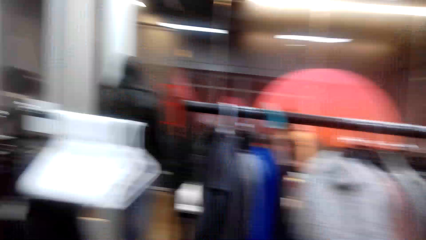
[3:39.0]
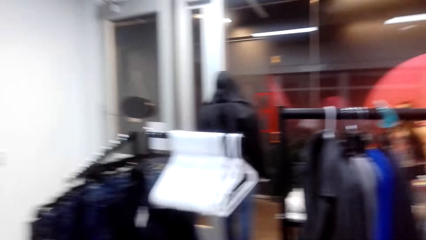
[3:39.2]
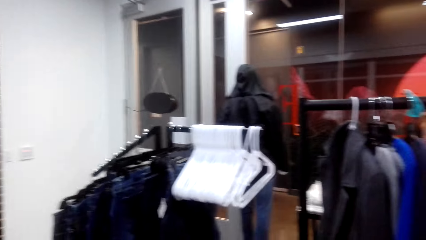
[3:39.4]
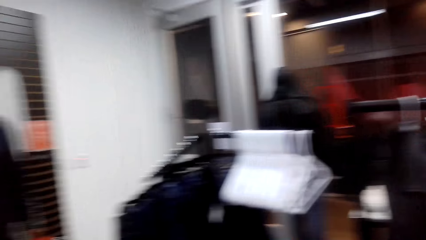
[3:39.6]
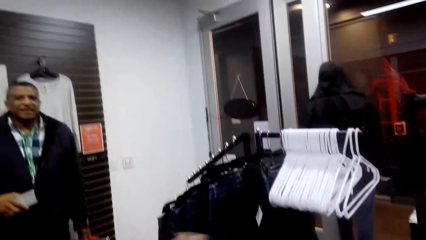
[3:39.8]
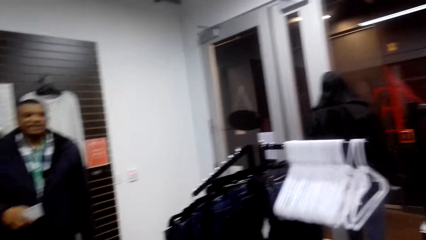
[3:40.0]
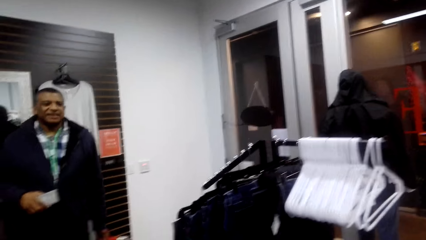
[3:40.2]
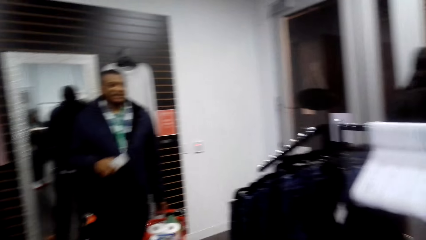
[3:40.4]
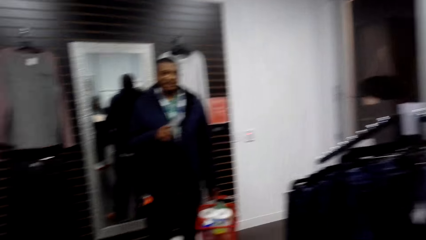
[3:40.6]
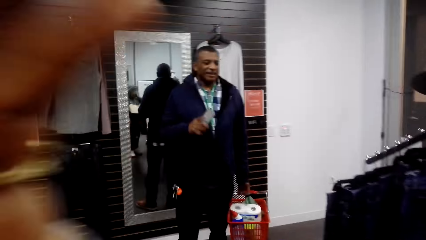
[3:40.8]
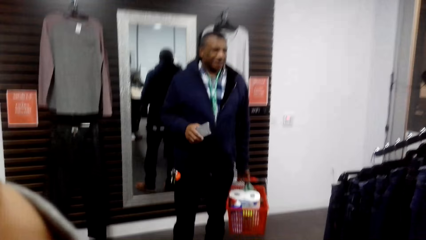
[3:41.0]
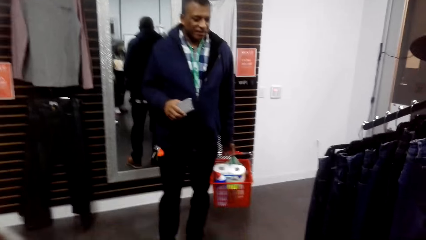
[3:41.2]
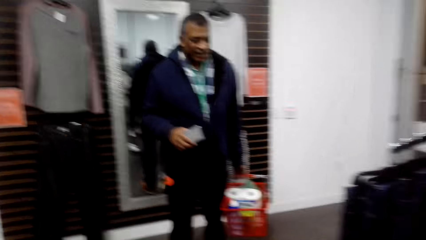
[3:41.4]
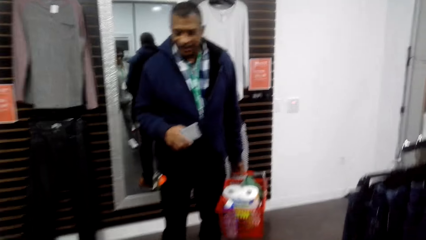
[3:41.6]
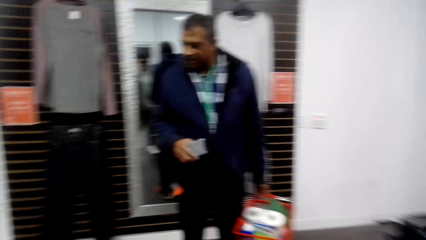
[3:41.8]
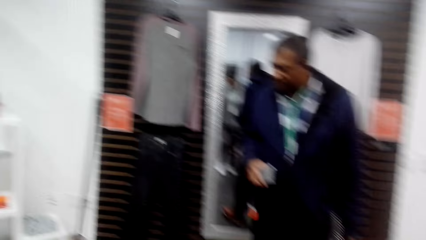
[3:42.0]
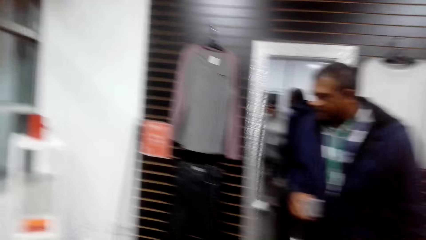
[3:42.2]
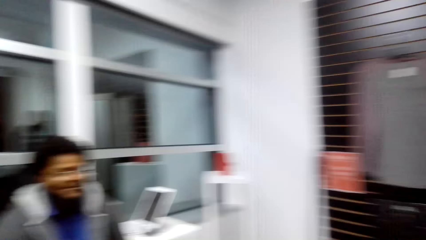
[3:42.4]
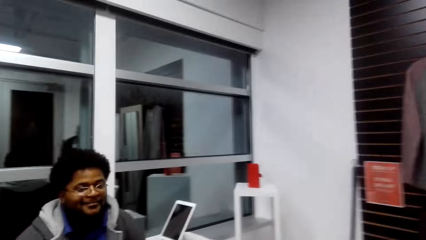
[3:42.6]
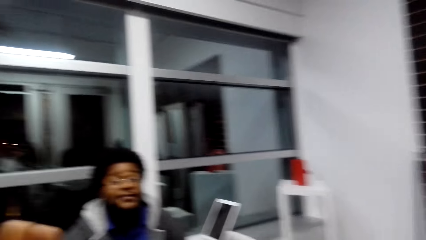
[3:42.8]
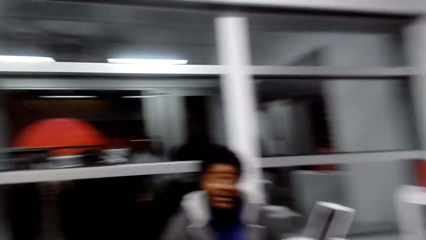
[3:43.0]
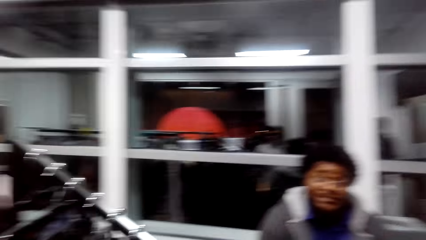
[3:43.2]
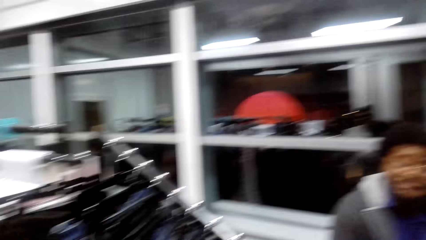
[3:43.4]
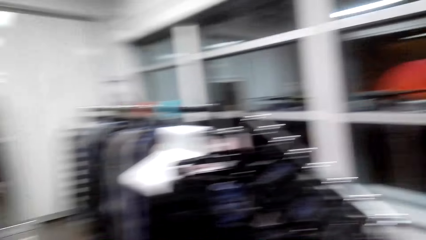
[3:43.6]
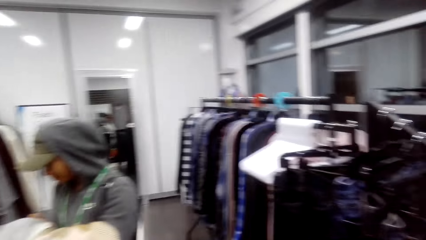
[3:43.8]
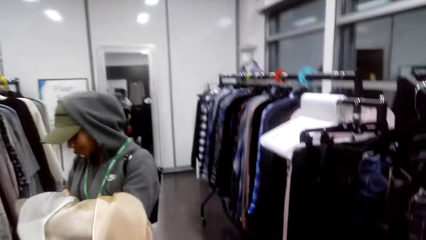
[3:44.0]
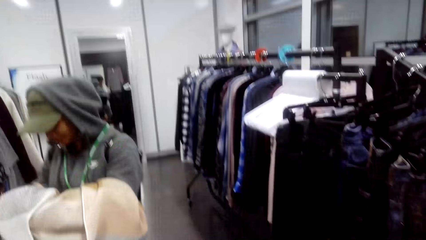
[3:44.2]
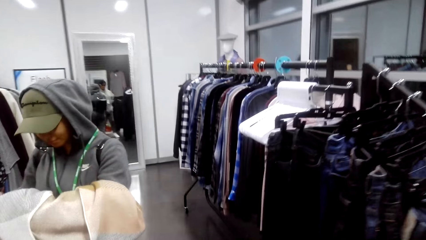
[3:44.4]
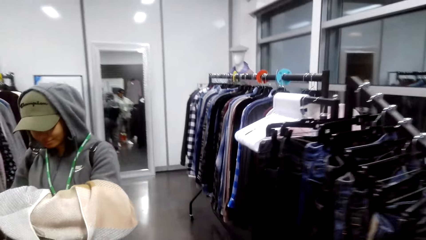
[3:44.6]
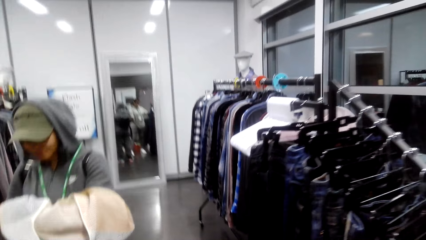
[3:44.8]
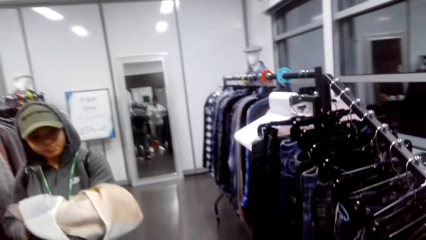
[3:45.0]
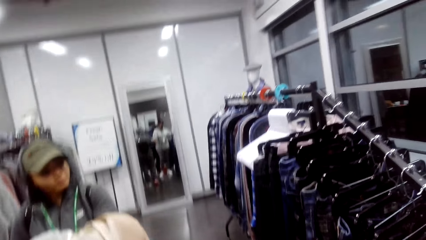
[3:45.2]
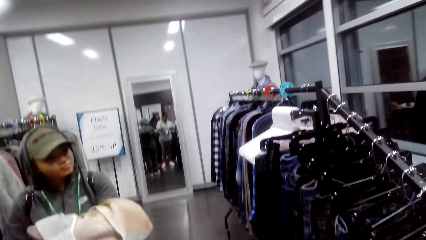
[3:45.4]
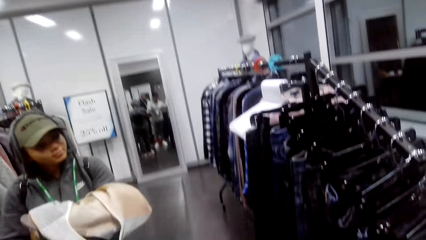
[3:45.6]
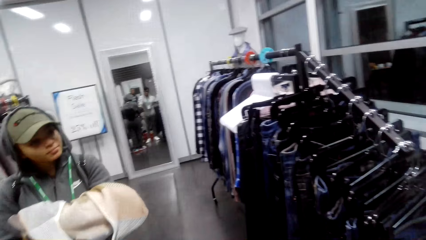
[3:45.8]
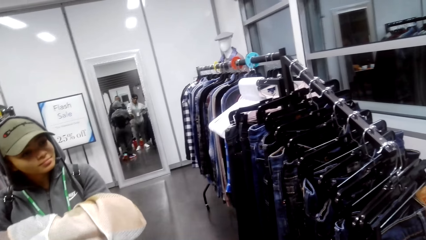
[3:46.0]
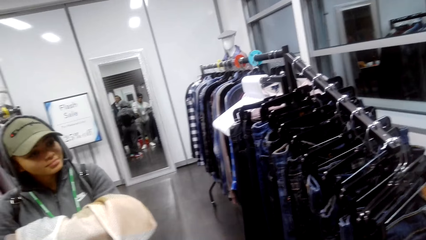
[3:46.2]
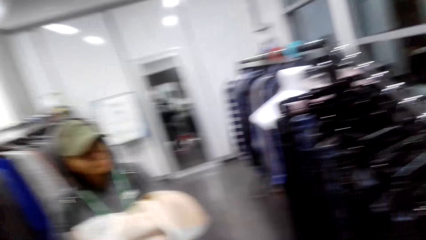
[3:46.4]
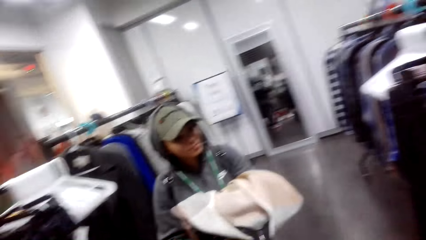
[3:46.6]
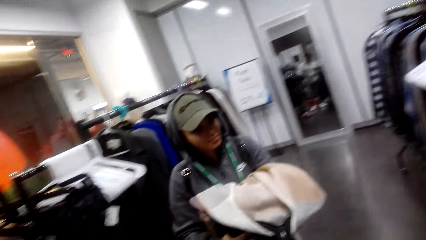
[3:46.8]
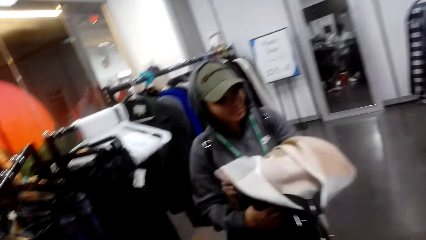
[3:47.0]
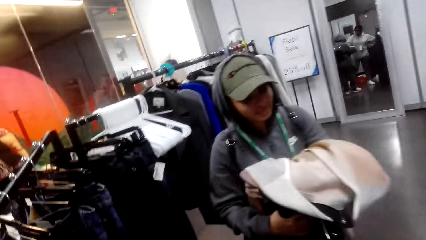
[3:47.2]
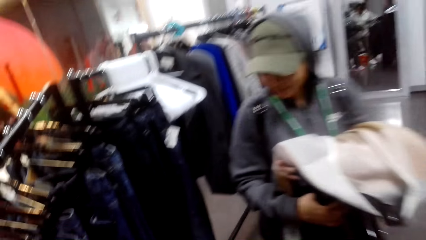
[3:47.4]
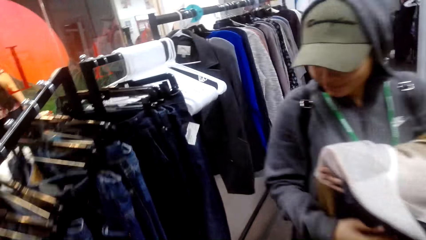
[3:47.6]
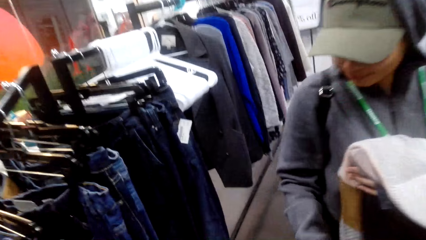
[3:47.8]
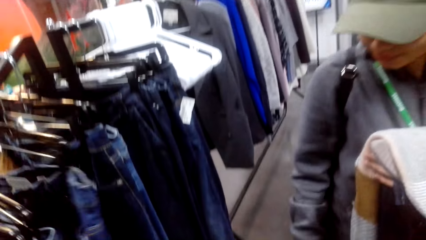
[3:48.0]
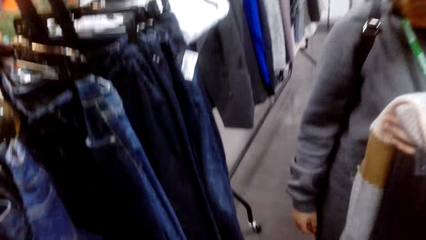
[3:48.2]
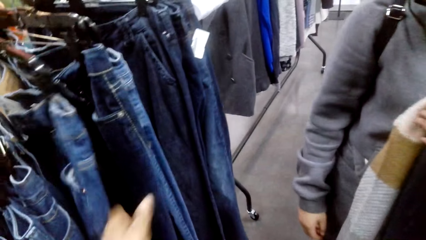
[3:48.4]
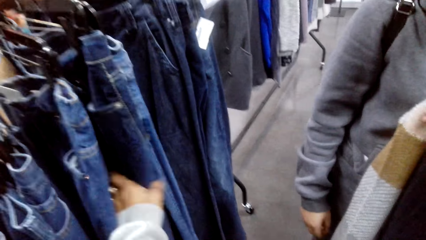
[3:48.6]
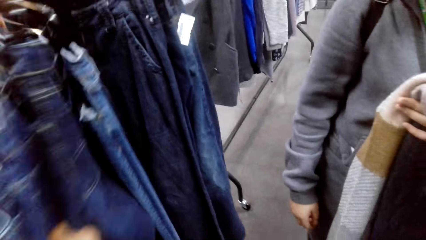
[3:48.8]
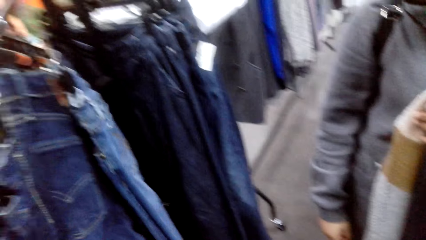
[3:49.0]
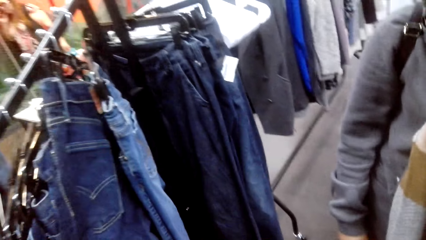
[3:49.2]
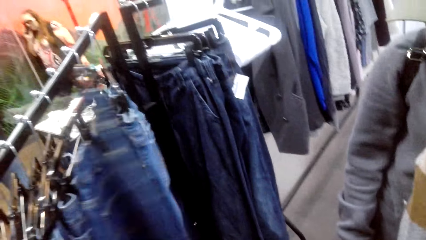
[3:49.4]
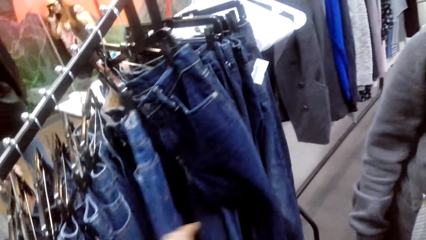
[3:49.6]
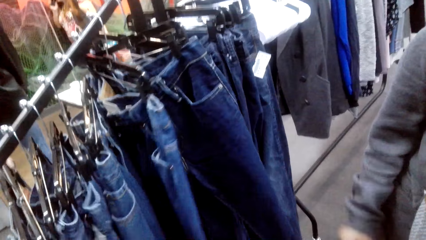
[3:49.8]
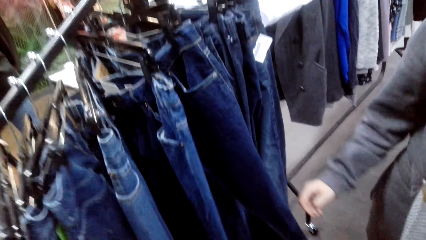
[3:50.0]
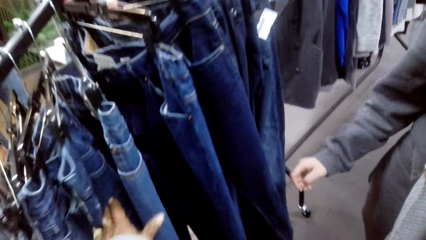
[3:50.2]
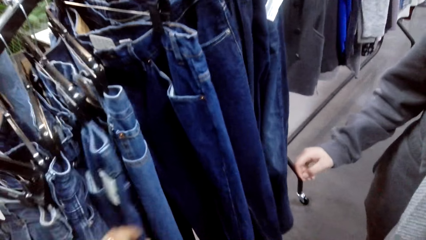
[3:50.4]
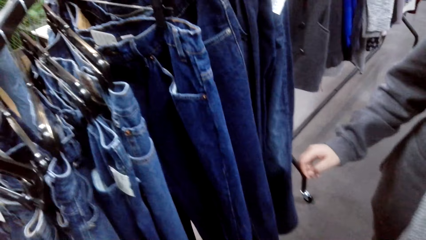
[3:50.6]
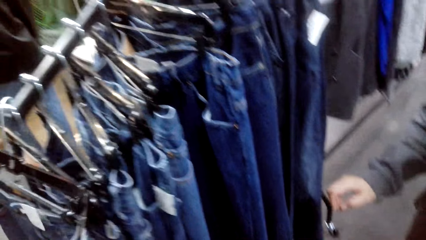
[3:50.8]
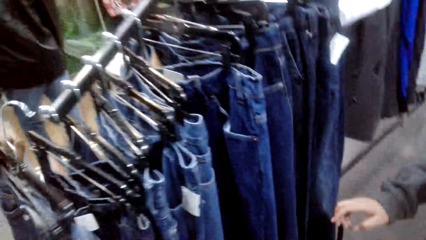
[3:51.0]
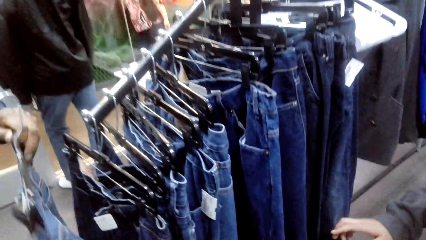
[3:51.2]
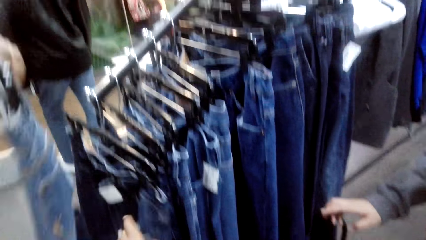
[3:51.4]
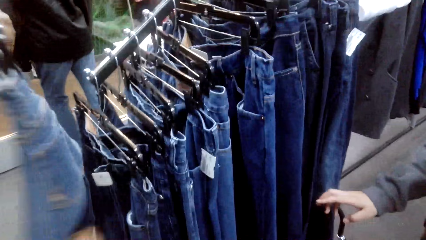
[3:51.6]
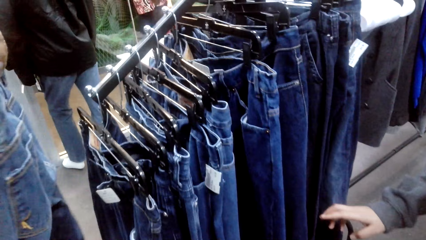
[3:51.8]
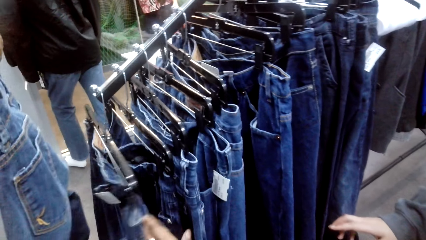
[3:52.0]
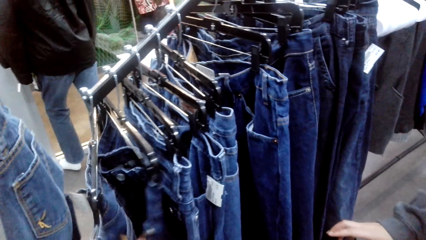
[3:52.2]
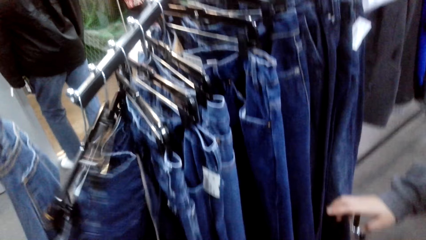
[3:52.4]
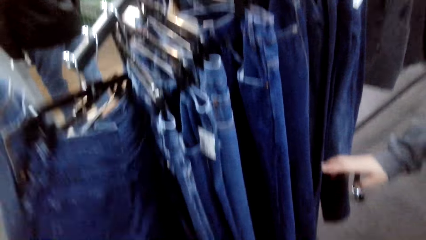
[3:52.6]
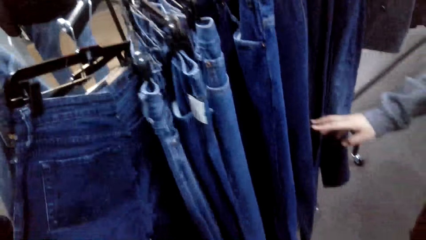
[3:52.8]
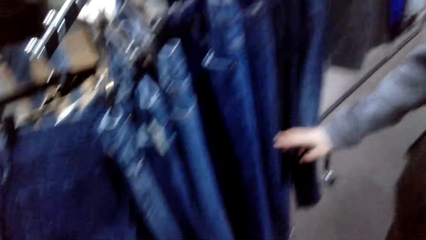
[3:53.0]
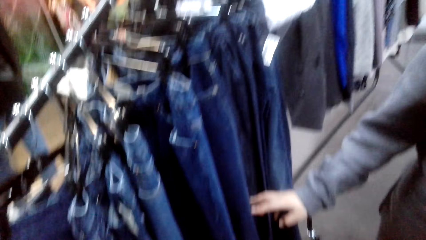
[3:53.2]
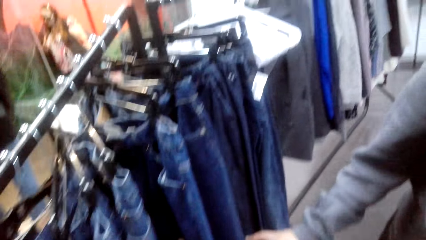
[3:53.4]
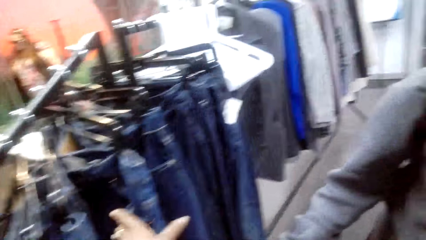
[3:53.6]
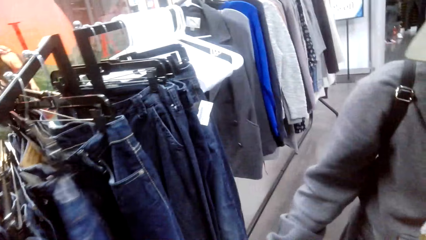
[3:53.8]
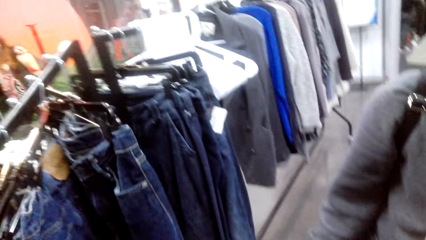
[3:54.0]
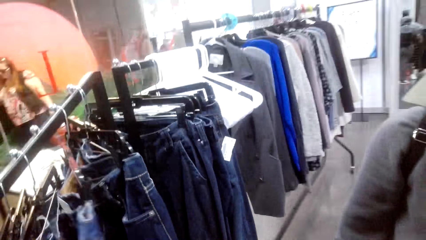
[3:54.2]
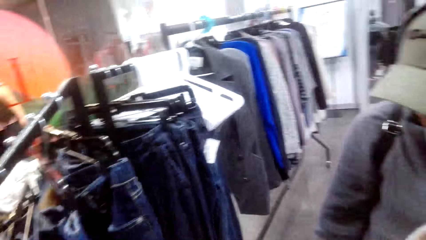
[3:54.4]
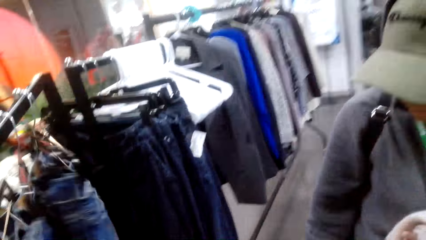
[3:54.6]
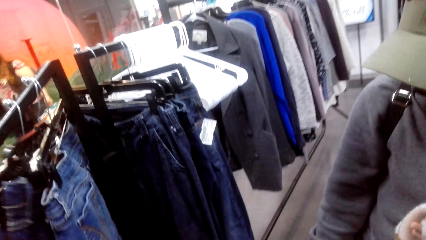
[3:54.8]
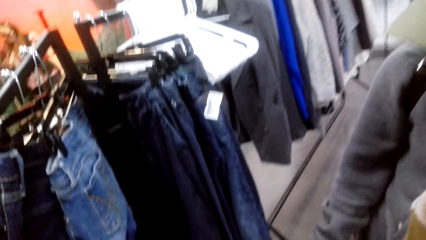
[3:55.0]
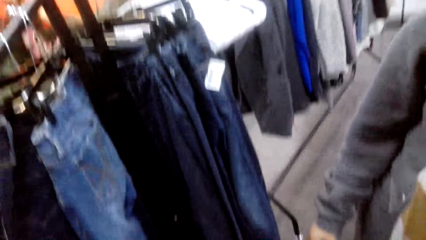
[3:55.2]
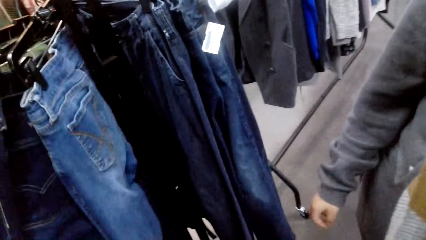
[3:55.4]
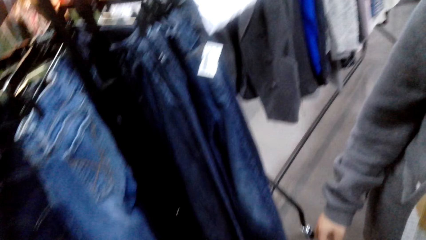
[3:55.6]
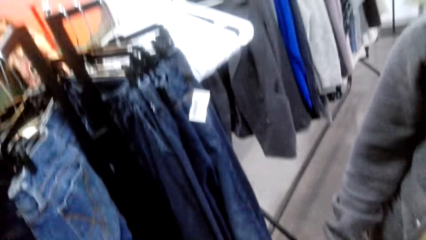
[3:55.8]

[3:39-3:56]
The camera wearer looks around. They talk to a person. They check clothes on the clothes rack. They touch the jeans. The person holds the jeans.
